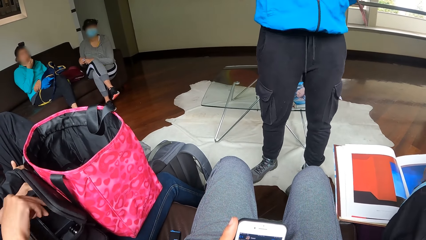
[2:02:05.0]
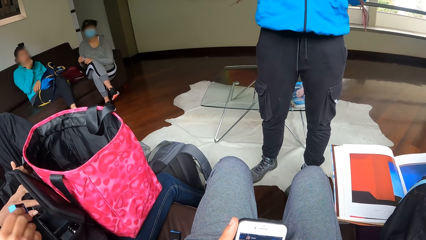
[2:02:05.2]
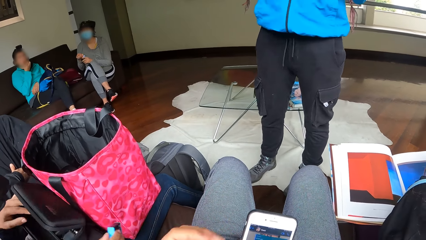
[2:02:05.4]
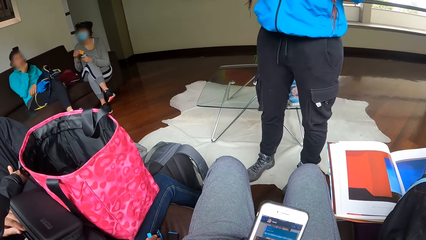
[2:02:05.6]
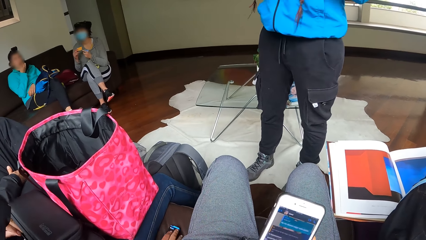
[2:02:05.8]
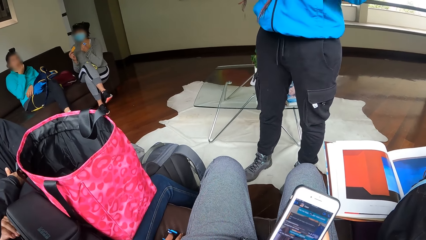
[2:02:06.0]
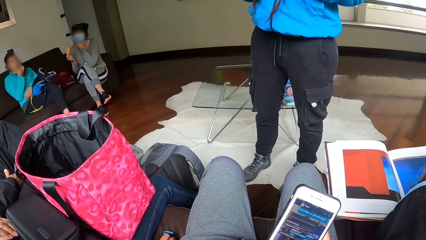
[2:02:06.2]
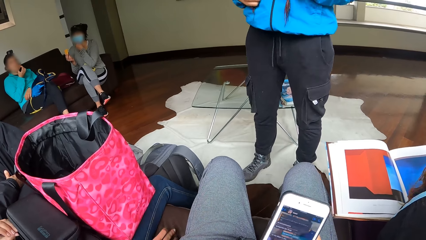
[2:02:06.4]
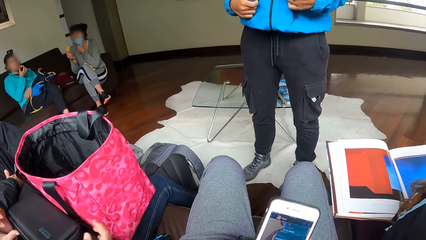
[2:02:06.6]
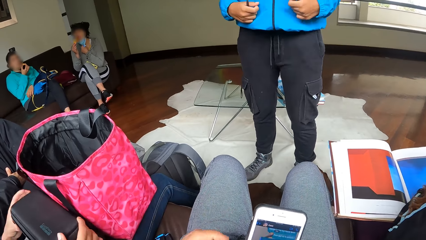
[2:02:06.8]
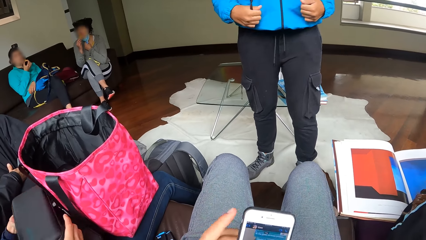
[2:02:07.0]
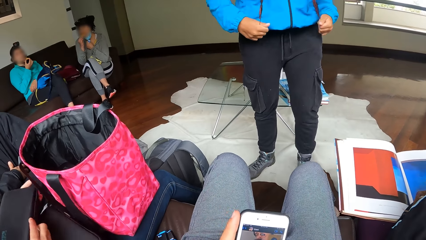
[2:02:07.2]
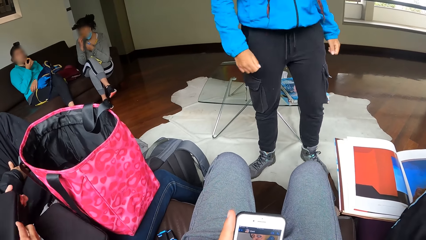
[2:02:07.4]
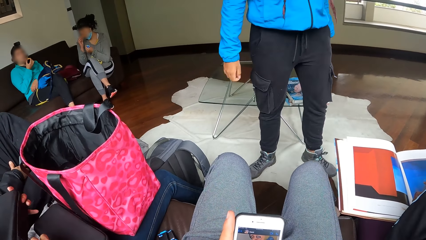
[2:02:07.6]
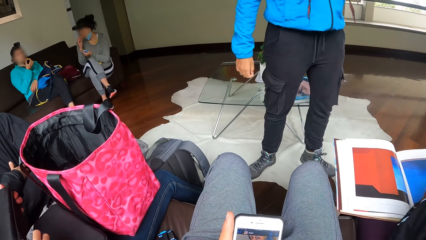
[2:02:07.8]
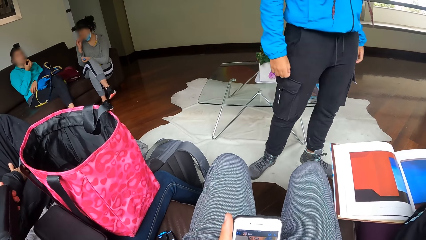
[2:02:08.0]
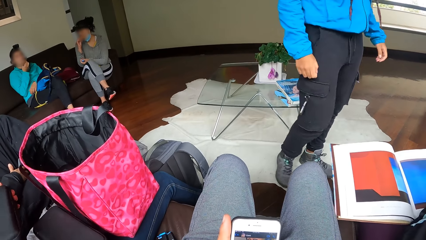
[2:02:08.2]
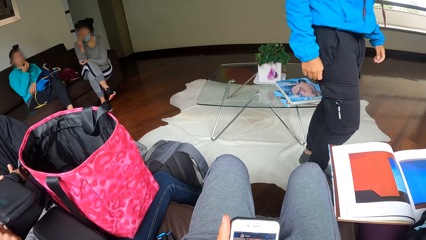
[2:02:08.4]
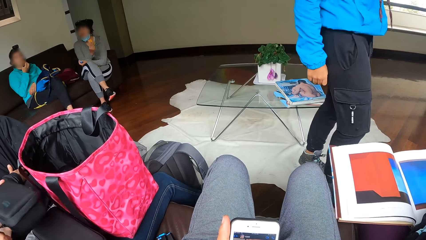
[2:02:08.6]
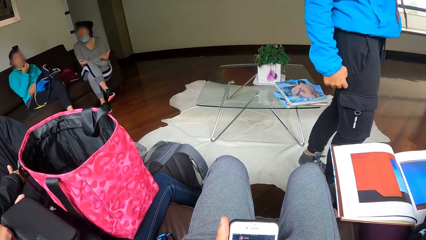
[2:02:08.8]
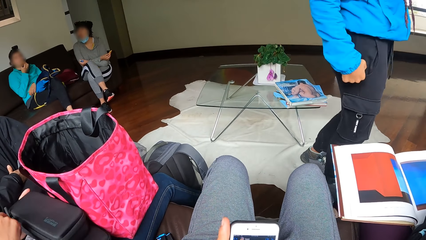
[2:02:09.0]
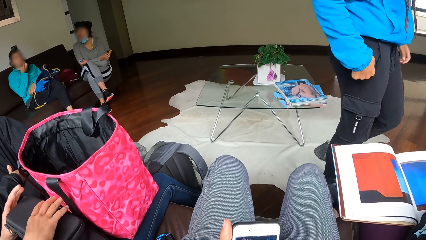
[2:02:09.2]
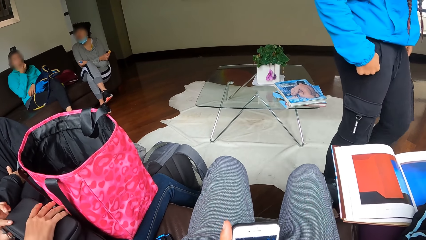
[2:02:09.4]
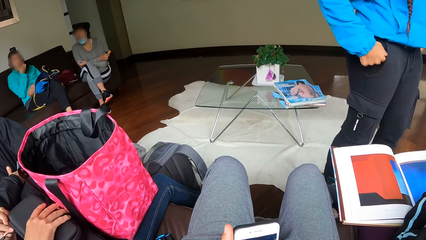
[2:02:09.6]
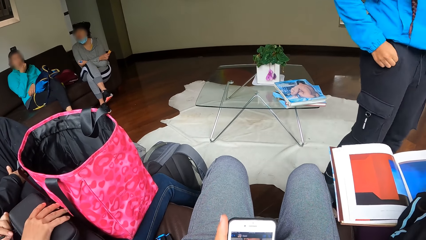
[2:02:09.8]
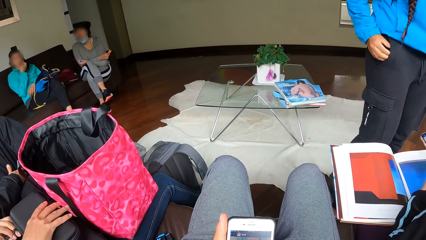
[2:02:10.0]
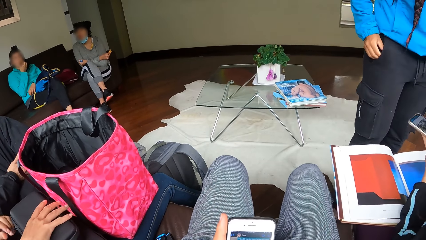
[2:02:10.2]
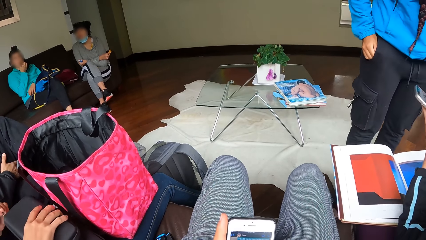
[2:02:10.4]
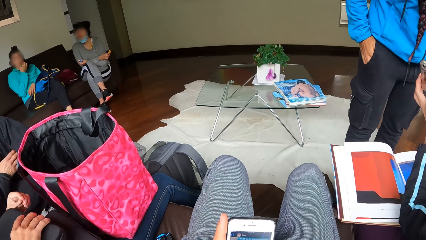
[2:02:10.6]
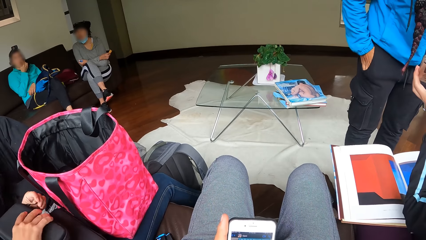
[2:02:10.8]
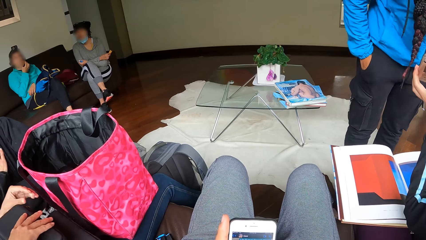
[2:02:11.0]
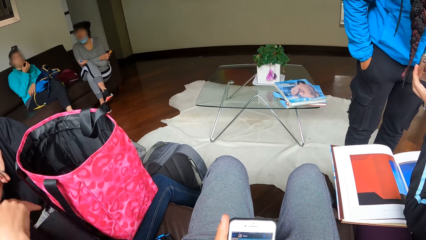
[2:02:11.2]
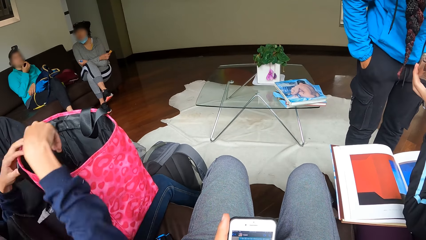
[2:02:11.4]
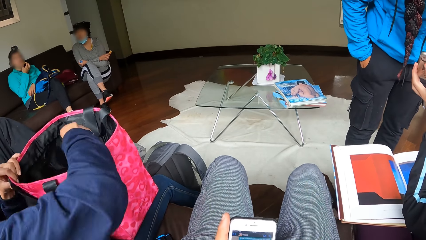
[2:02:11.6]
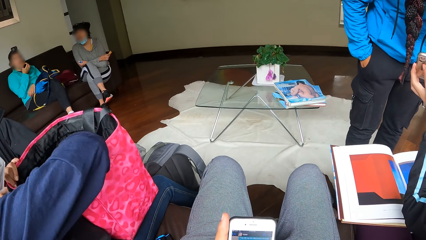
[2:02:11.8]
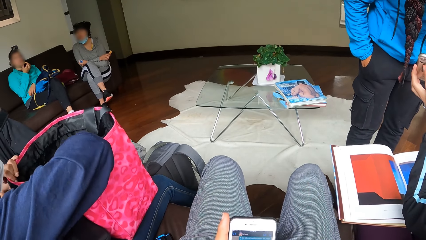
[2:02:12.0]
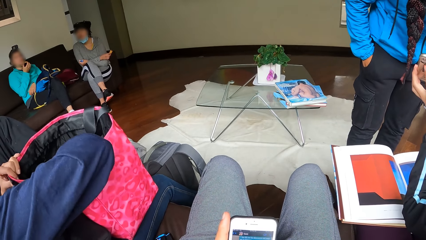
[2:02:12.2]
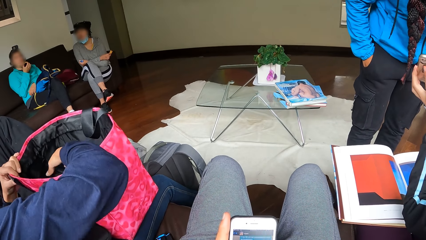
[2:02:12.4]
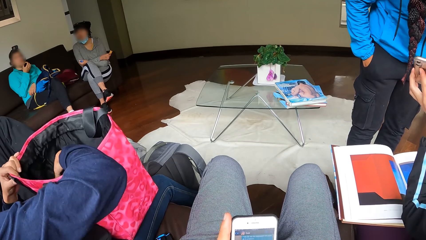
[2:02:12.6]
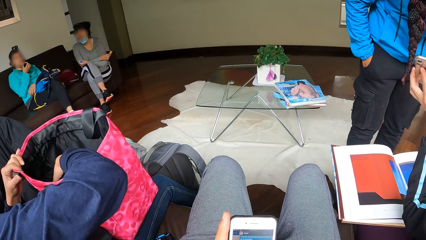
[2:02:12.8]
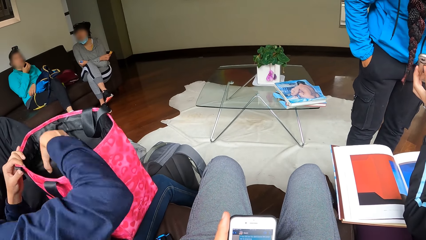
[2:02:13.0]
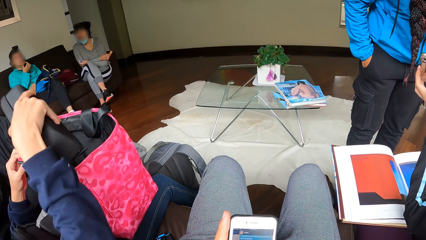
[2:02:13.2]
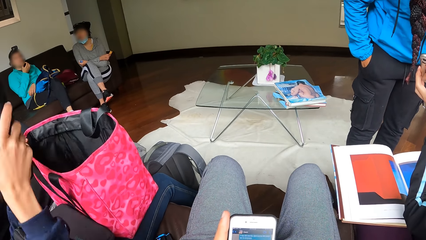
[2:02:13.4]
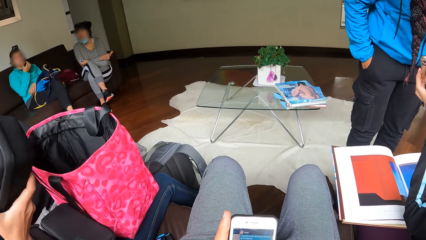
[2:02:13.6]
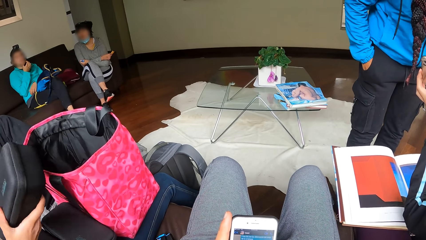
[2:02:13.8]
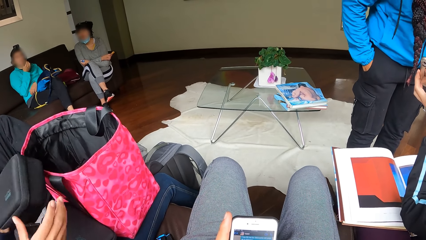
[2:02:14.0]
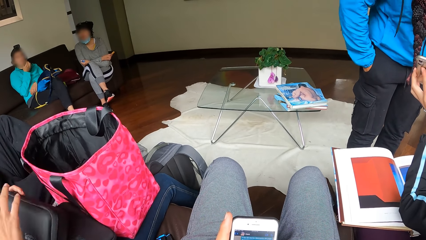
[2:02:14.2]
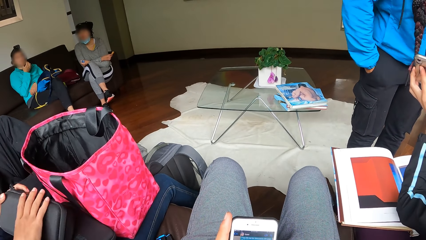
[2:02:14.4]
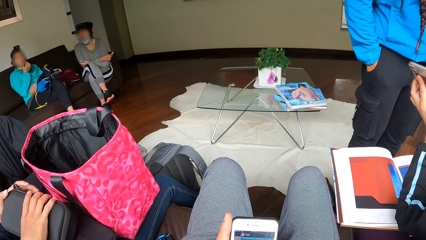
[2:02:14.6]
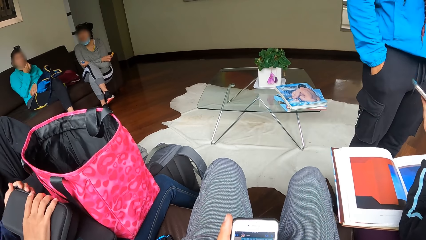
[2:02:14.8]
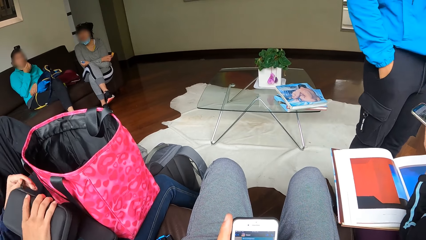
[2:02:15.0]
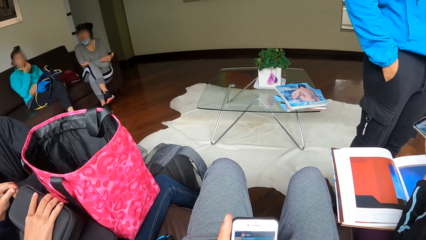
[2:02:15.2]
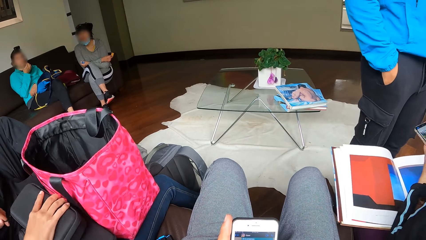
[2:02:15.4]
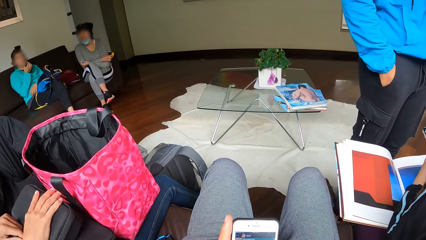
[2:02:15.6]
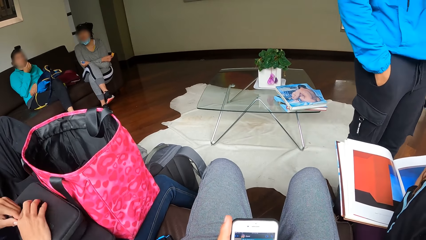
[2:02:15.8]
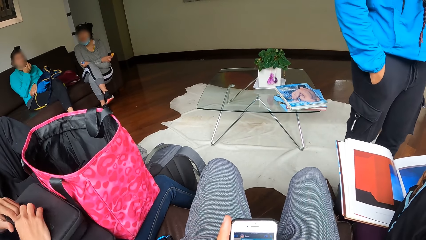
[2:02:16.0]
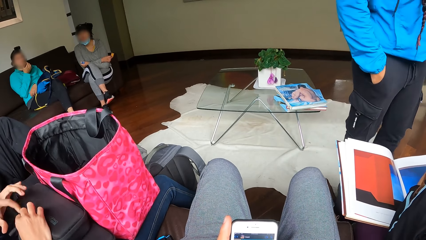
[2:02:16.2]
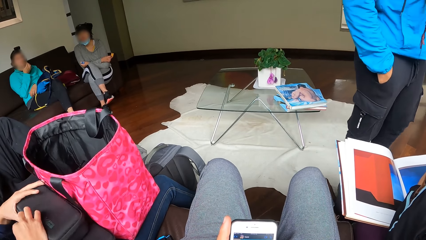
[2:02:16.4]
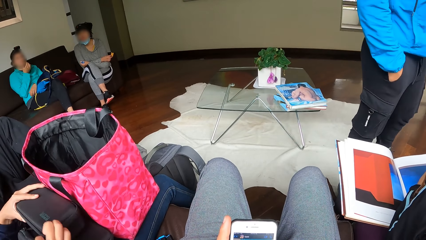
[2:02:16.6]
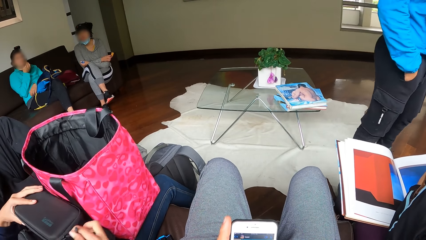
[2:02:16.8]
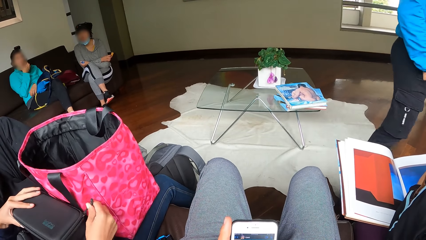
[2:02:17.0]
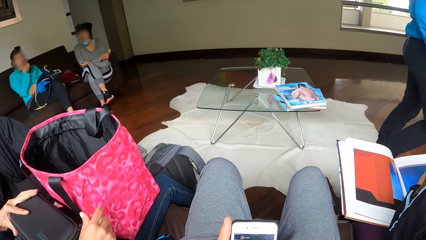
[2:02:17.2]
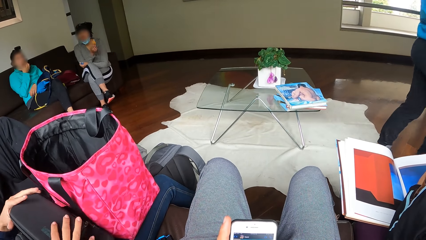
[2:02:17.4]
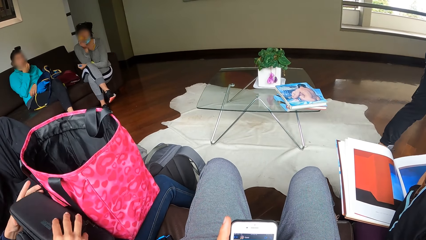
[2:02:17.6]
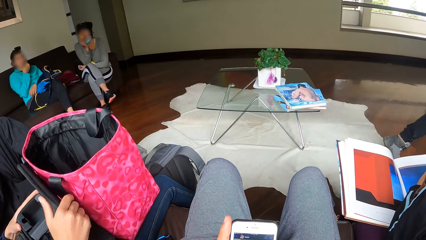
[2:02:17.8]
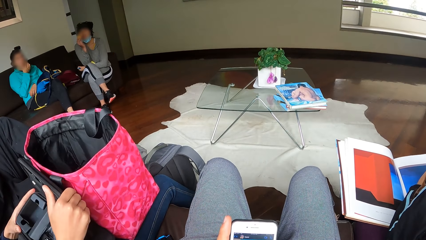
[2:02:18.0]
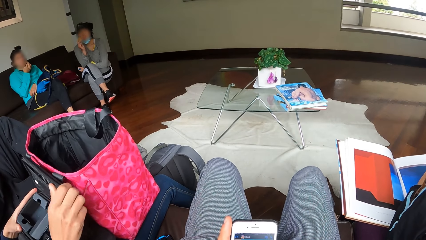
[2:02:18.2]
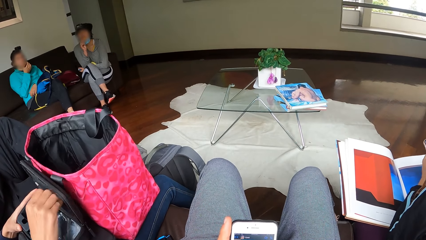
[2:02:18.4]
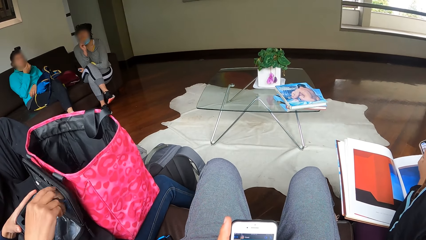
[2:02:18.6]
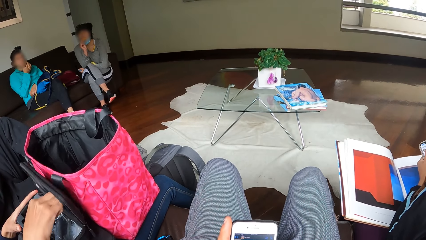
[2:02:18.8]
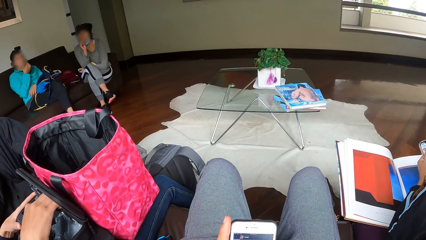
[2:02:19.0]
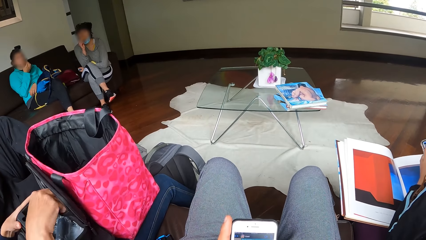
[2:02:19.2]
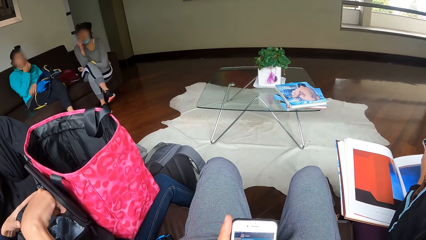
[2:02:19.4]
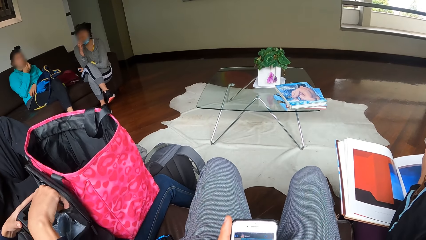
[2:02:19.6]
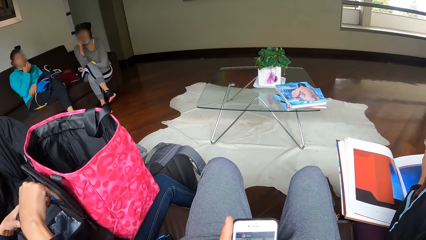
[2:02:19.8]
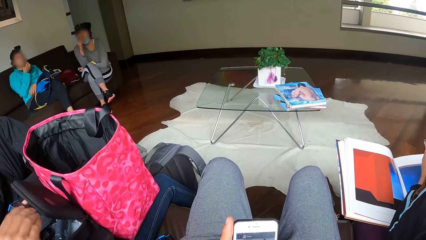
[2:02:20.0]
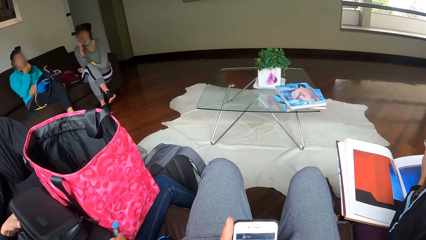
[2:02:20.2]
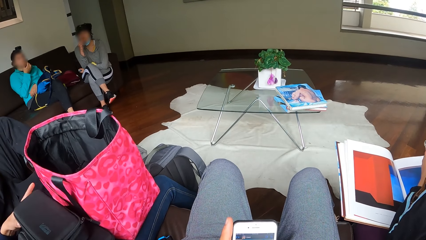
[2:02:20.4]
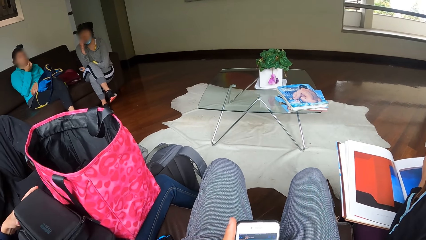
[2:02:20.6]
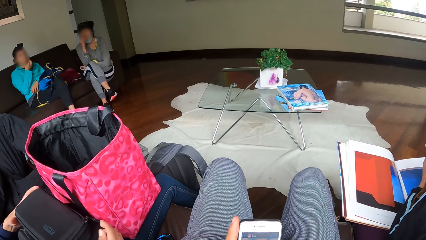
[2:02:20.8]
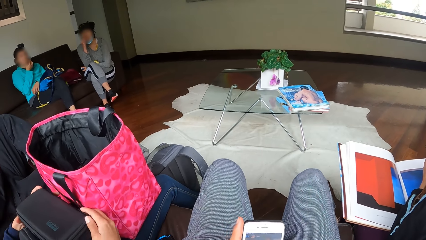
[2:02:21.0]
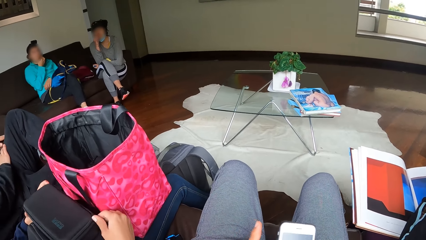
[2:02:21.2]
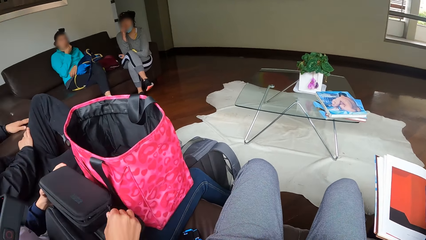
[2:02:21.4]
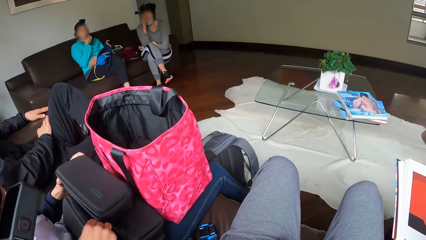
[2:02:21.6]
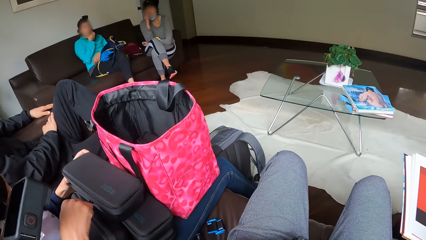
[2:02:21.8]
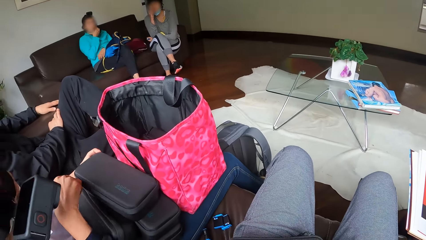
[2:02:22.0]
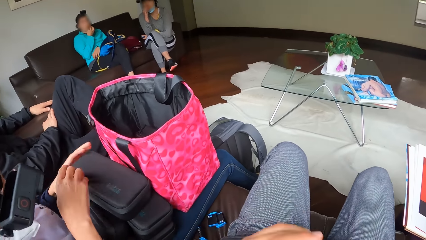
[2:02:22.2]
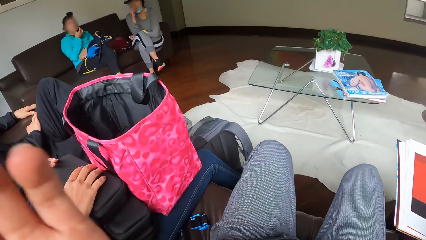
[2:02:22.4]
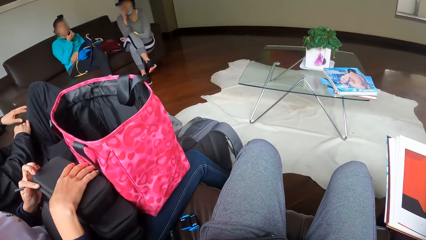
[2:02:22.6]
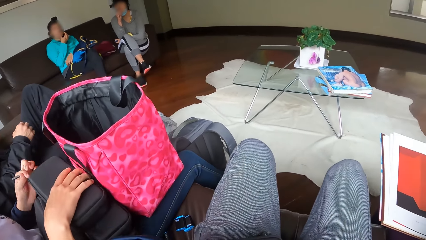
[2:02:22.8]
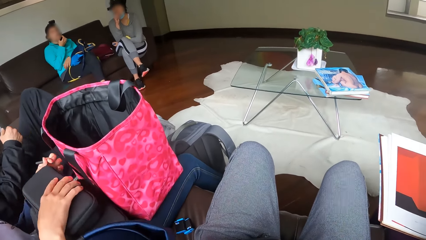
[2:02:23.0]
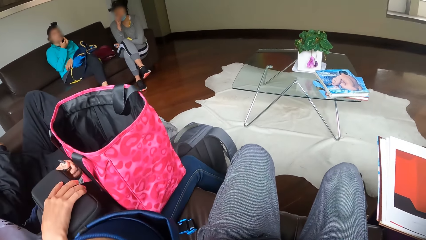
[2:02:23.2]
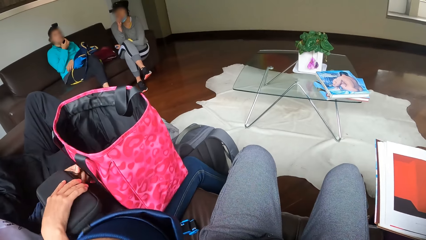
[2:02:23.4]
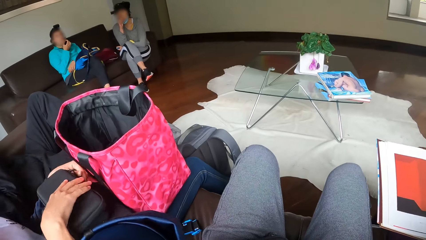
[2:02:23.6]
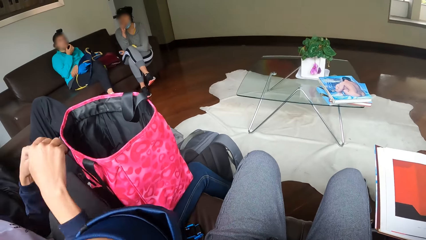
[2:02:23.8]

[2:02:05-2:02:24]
The camera wearer removes a battery from the pouch. A woman pulls a snack out of the pack with her right hand. Another woman removes a battery from the pack. The first woman pulls down her nose mask with her left hand. The second woman drops the battery on the chair with her right hand. The camera wearer uses the mobile phone. The second woman closes the pack. A third woman puts both her hands into her trouser pocket. The second woman removes a pack from the handbag with her right hand and opens the pack with her right hand. The second woman removes a battery or instrument from the pack with her right hand and puts the battery on the couch. The camera wearer closes the pouch with the right hand. The second woman closes the bag.
